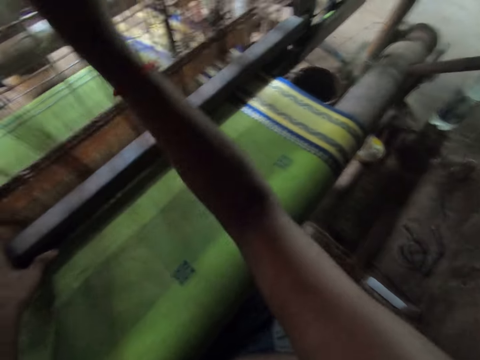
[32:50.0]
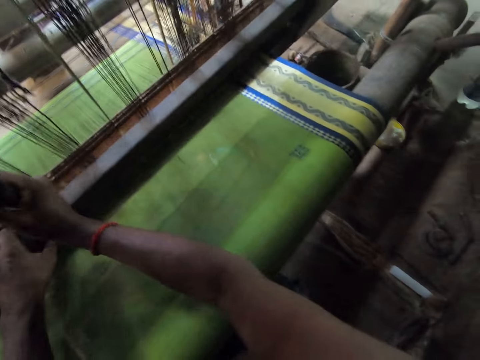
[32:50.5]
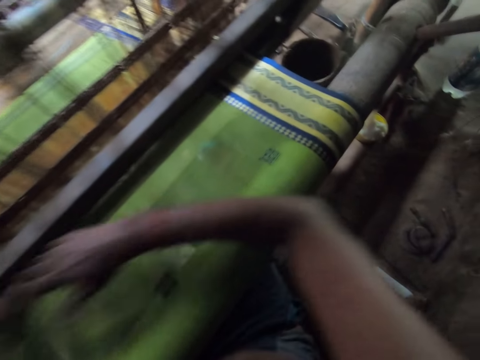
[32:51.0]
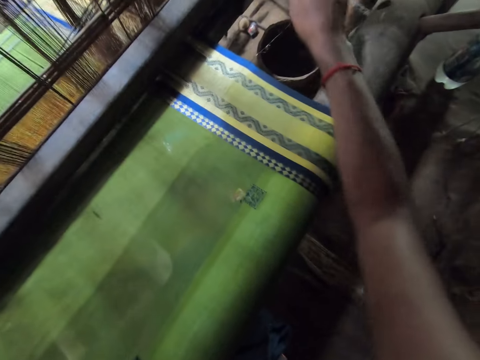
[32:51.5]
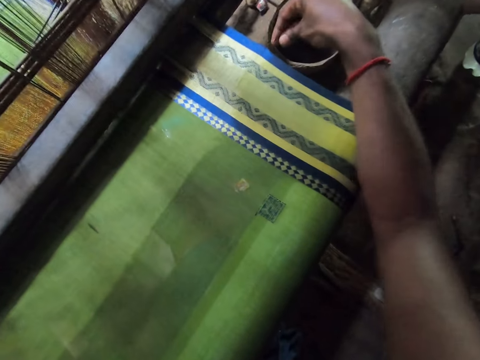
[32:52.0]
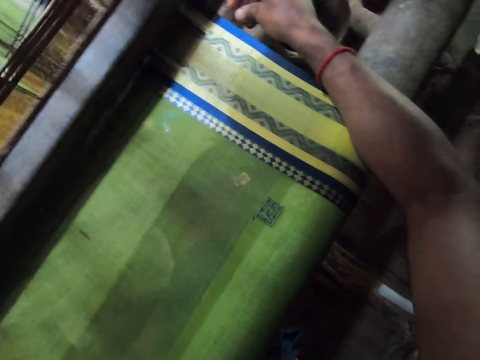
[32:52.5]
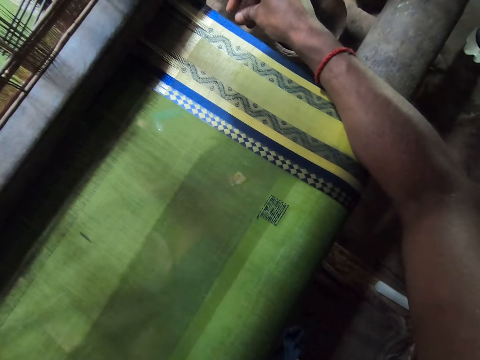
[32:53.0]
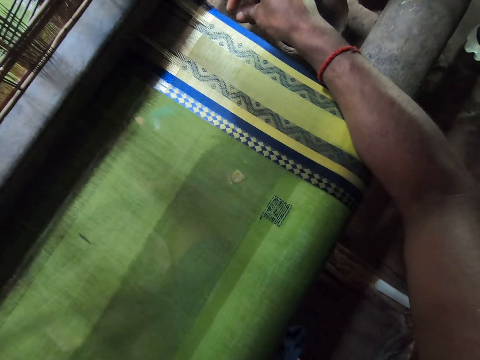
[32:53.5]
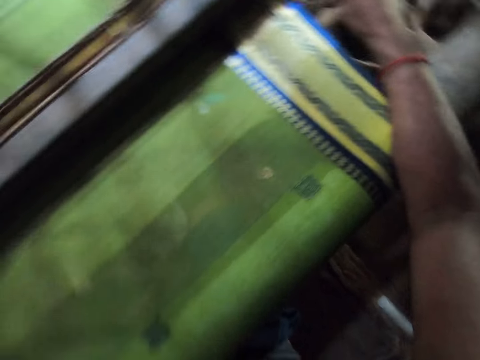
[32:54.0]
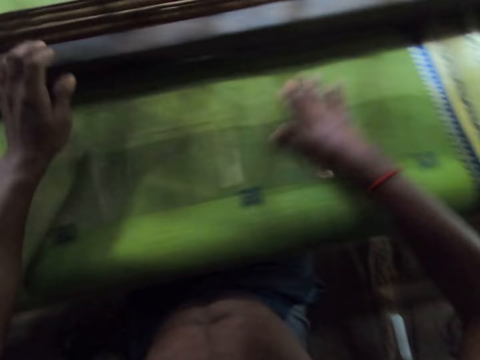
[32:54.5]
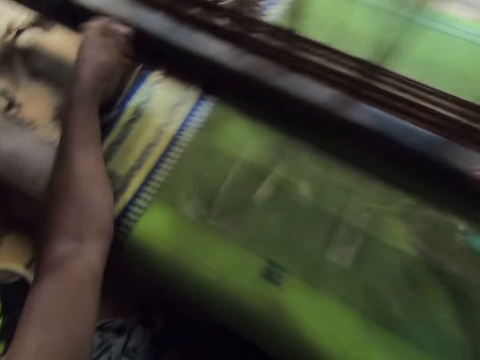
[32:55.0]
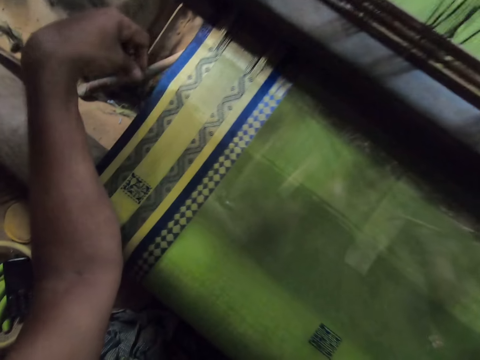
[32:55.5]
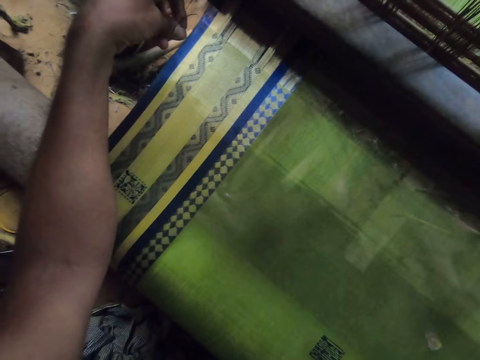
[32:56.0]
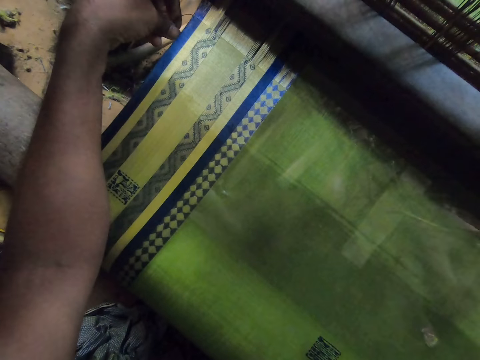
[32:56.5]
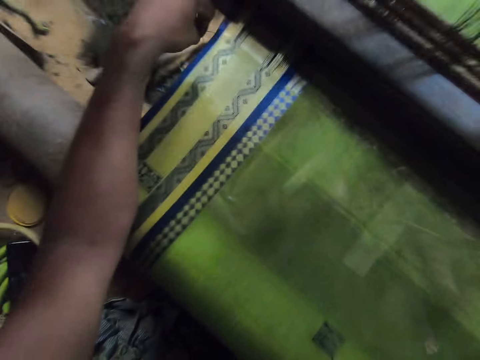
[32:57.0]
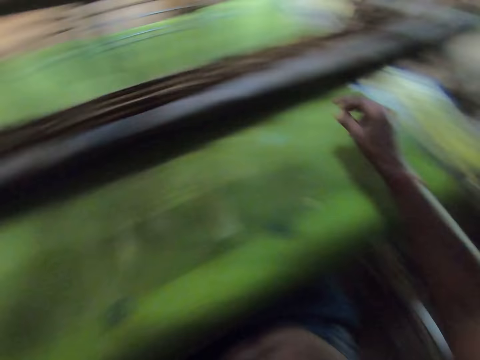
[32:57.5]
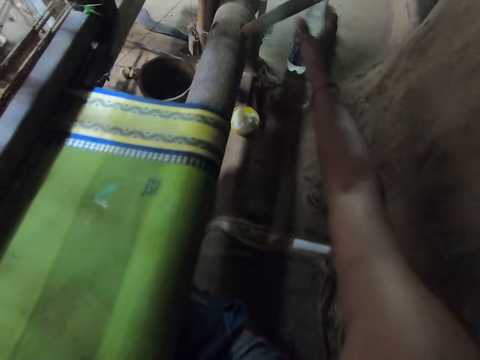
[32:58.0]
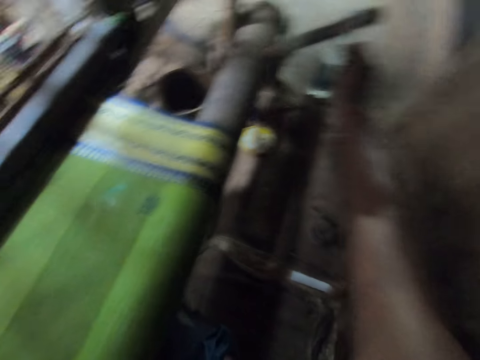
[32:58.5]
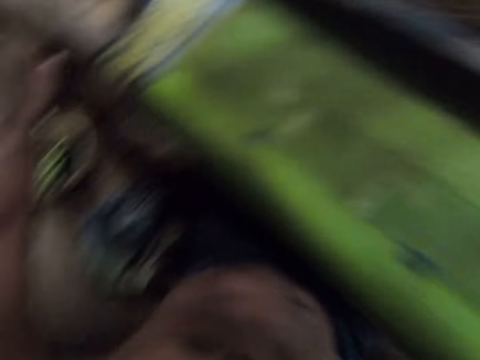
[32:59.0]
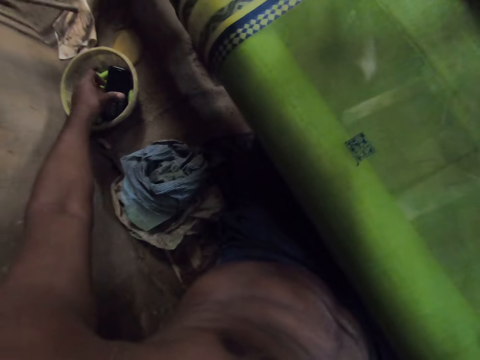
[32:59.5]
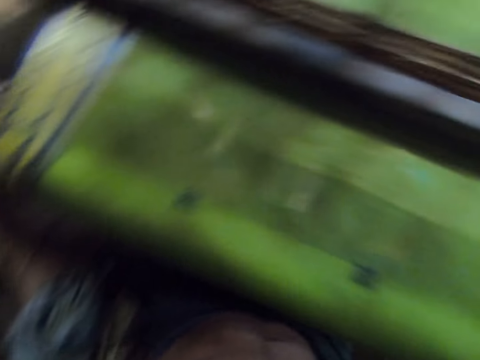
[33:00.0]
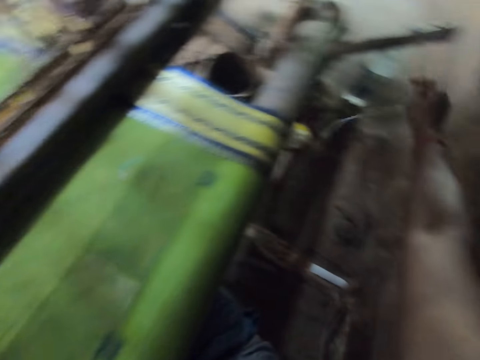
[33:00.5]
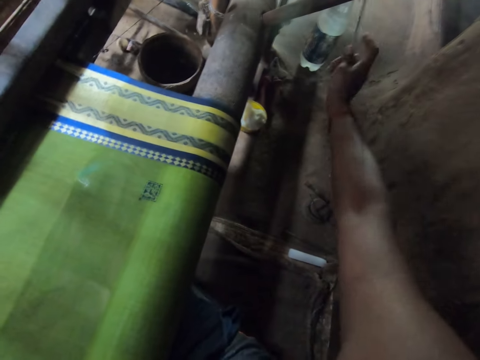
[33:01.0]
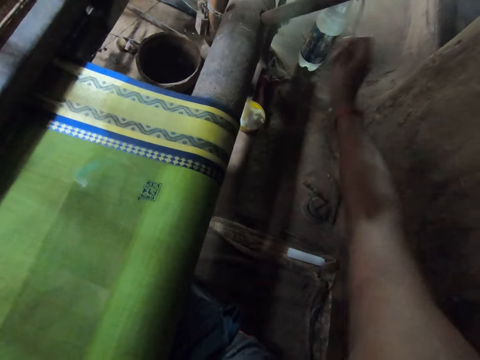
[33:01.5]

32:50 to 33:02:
The camera wearer inserts a hook on the edge of the cloth with his right hand. He adjusts the thread. He inserts the hook on the edge of the cloth with his left hand. He adjusts the thread again. He fastens a yarn on the fork of the handloom with his right hand. He picks up a phone from a bowl with his left hand.

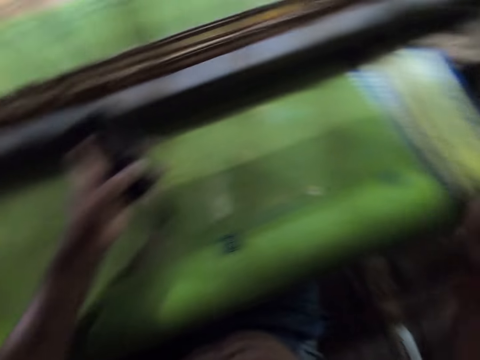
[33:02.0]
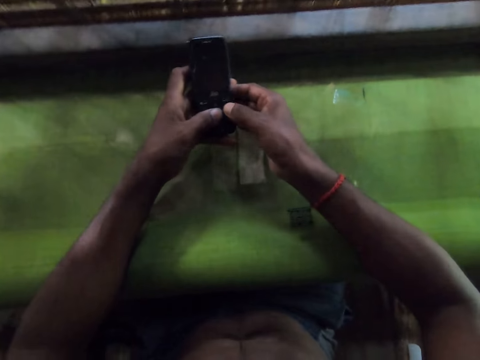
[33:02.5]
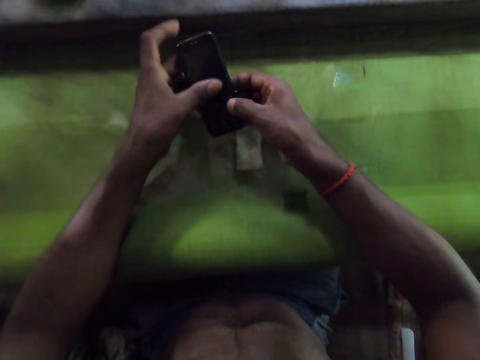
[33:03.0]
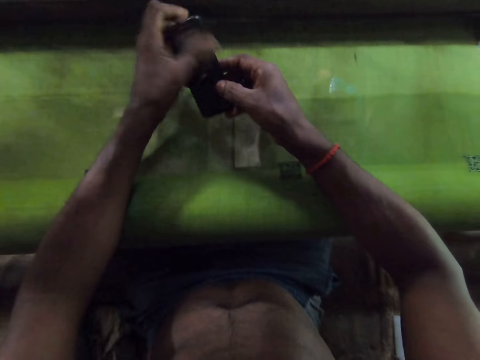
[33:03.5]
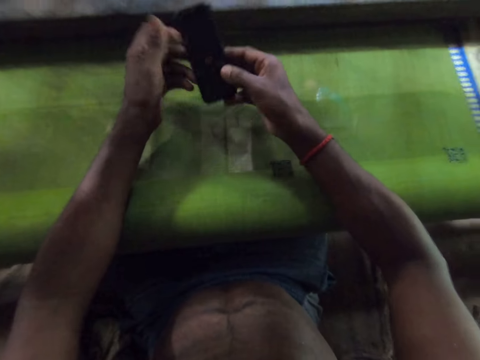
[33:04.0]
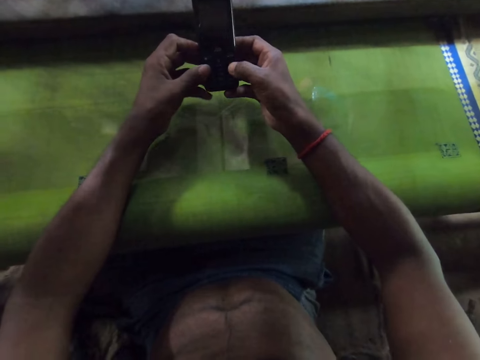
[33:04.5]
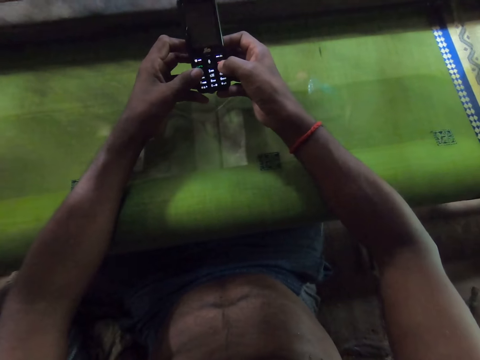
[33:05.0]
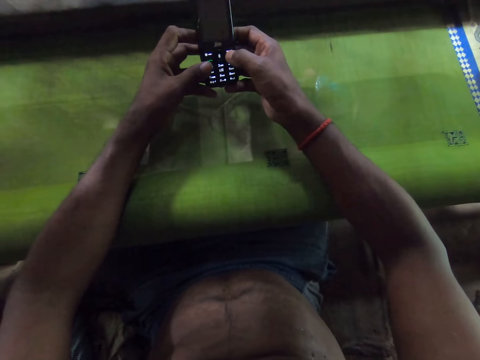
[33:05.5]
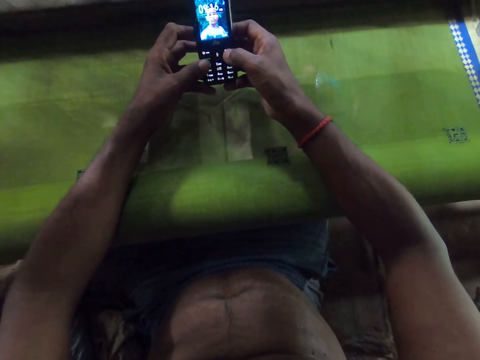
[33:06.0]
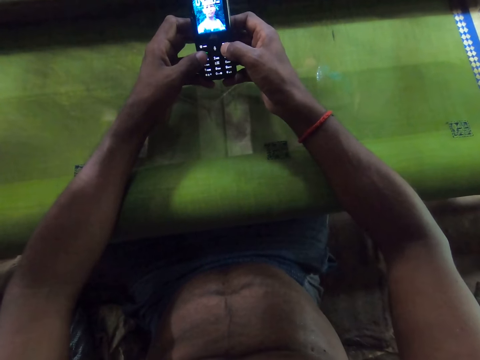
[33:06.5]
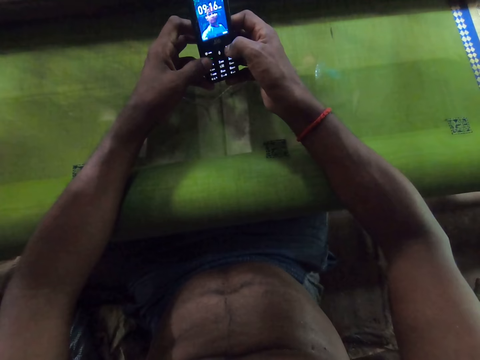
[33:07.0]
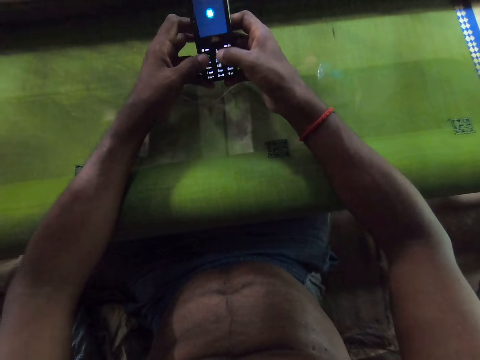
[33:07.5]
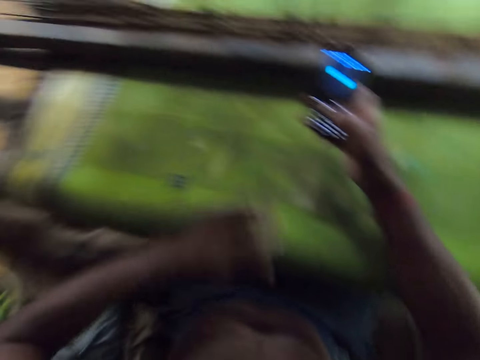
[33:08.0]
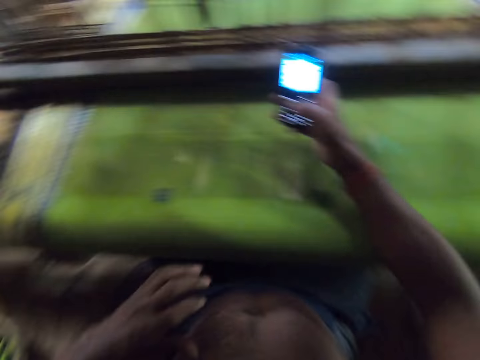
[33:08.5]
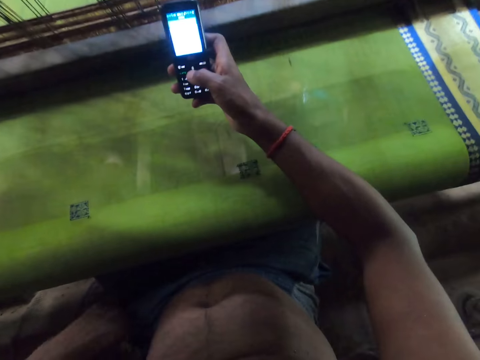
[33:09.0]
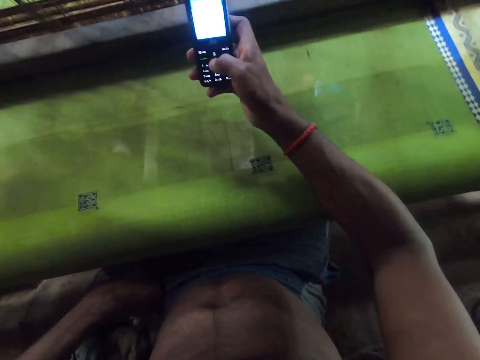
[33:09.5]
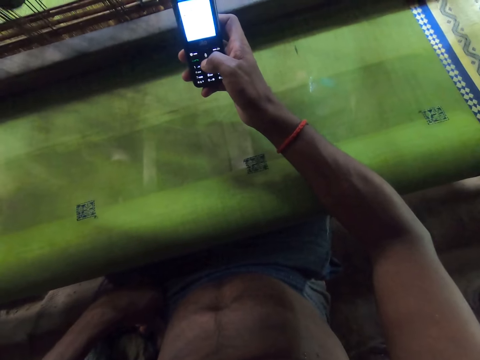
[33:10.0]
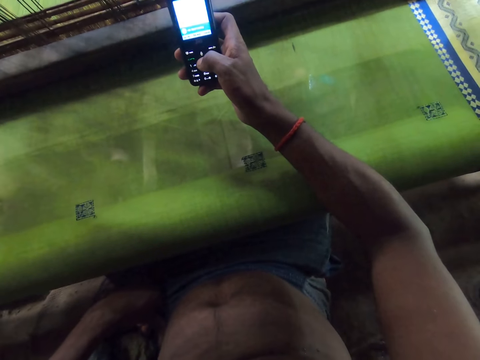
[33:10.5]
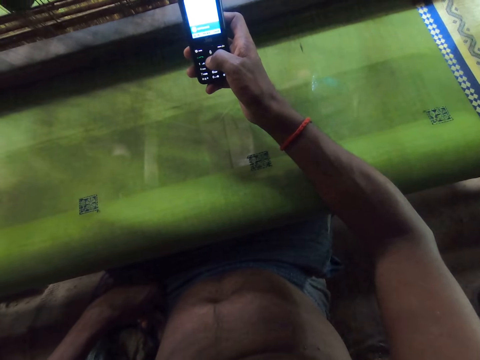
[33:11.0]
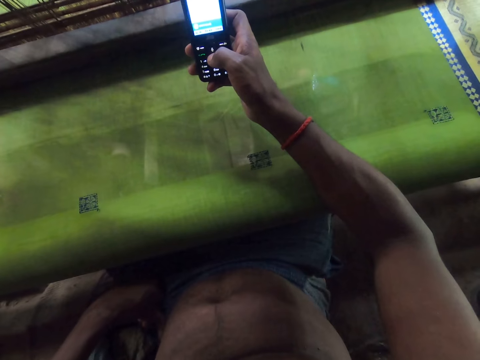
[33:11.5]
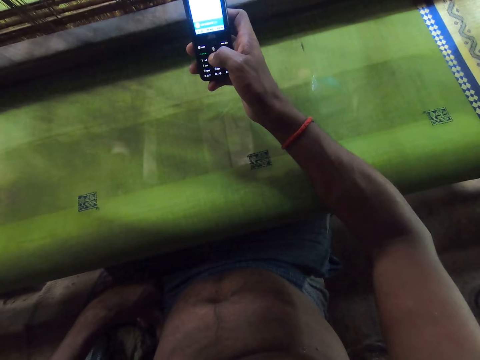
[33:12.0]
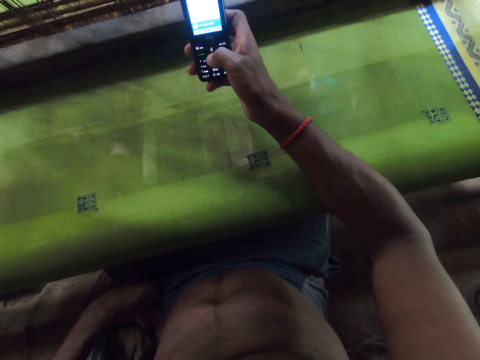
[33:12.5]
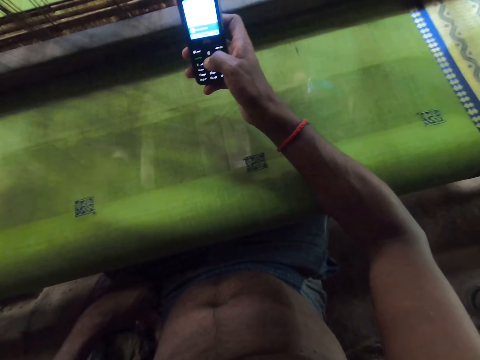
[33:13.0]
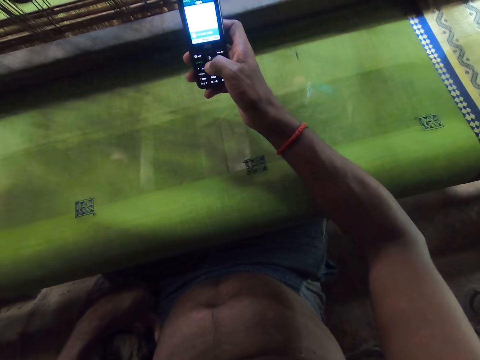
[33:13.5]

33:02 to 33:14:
The camera wearer holds the phone in both hands. He operates the phone with both hands. He wipes the phone with the thumb on his left hand. He operates the phone with both hands. He scratches his stomach with his left hand. He operates the phone with his right hand. He holds his waist with his left hand.

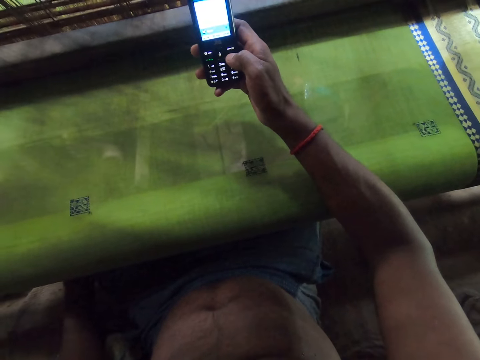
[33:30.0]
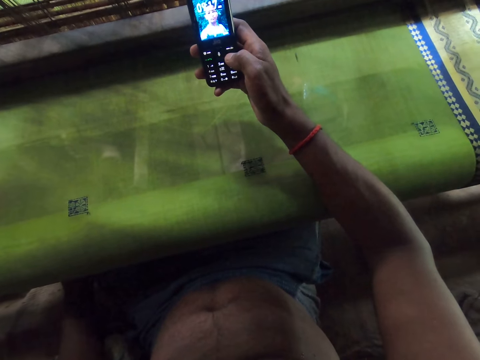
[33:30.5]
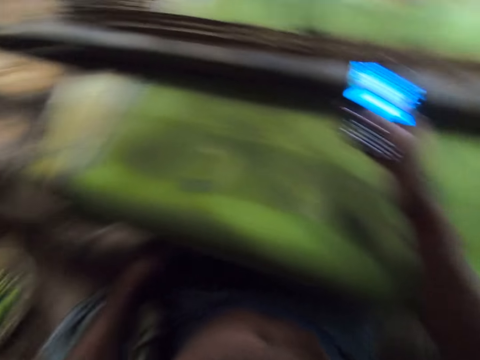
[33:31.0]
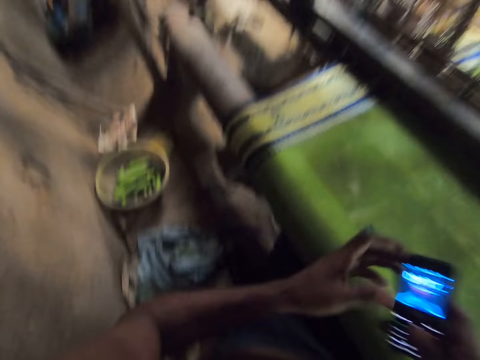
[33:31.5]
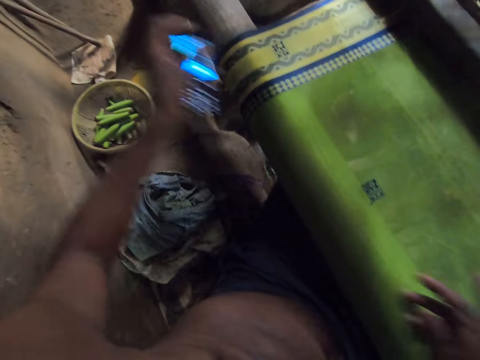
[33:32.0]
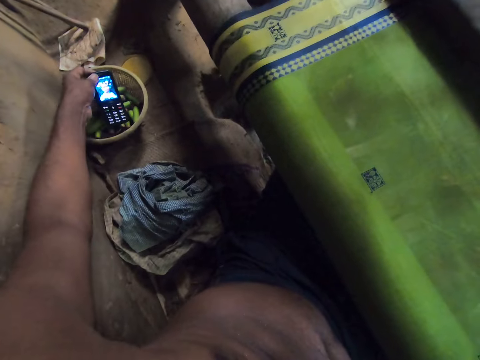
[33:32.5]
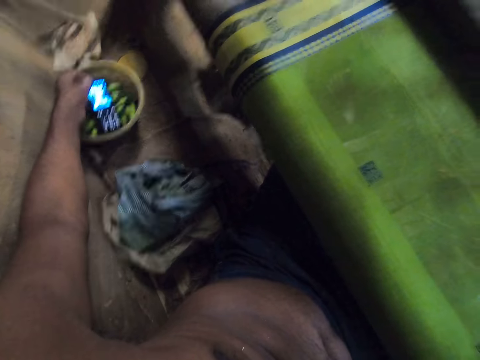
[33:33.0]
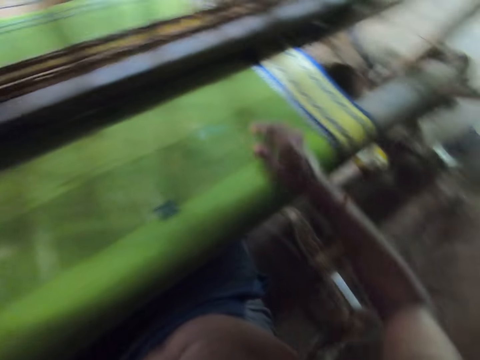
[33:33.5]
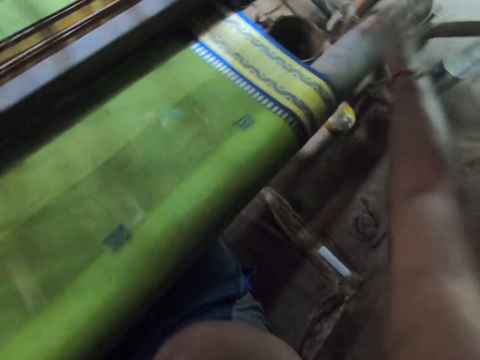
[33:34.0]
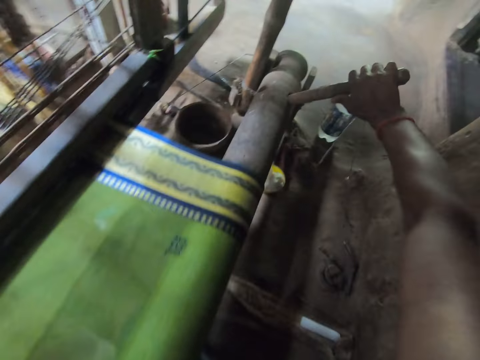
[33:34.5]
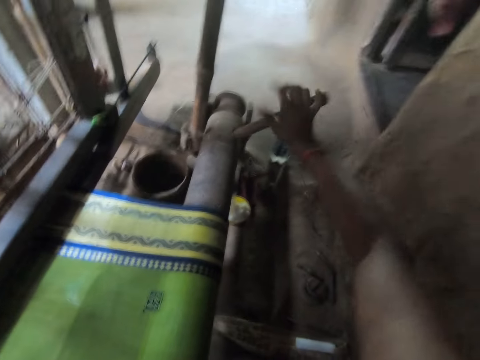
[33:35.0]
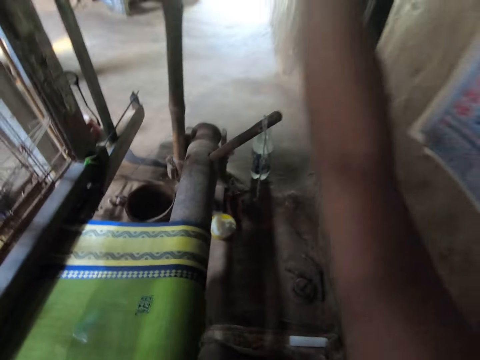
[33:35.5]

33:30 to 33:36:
The camera wearer passes the phone from his right hand to his left hand. He drops the phone in the bowl with his left hand. He holds the fork of the handloom with his right hand. He pulls a cloth off a hanger with his right hand.
